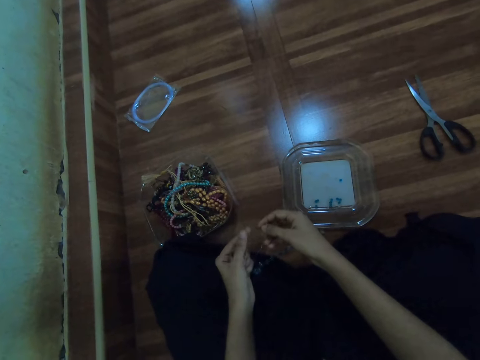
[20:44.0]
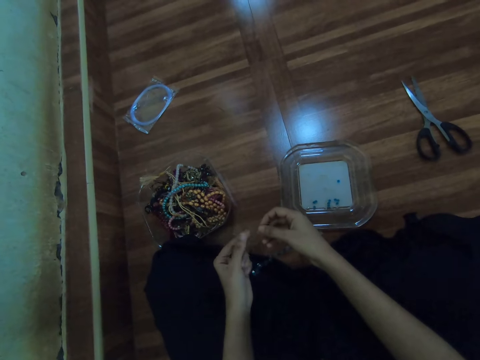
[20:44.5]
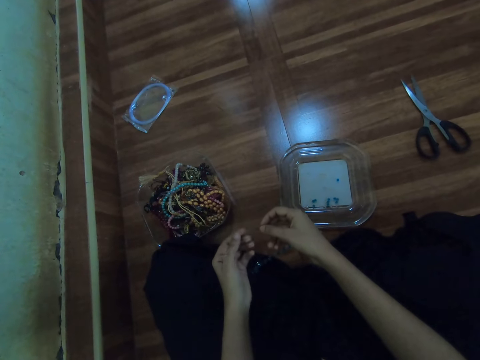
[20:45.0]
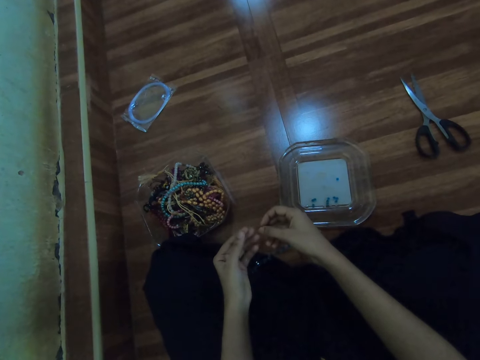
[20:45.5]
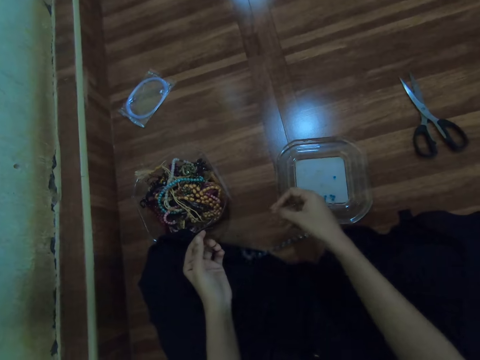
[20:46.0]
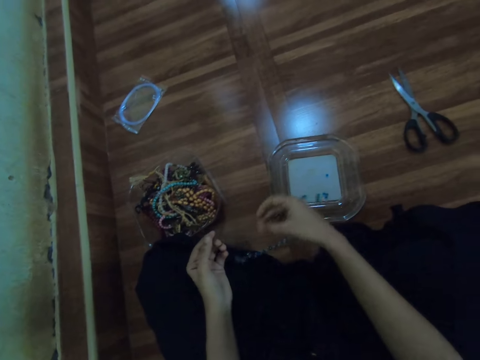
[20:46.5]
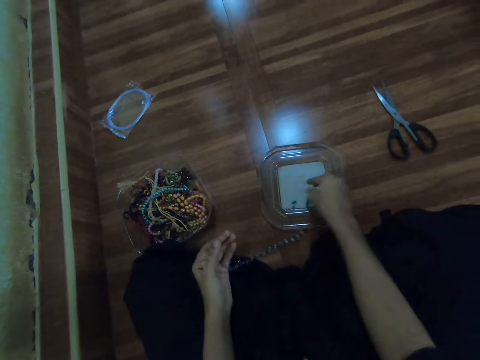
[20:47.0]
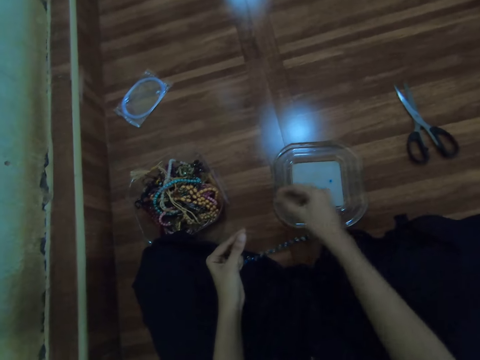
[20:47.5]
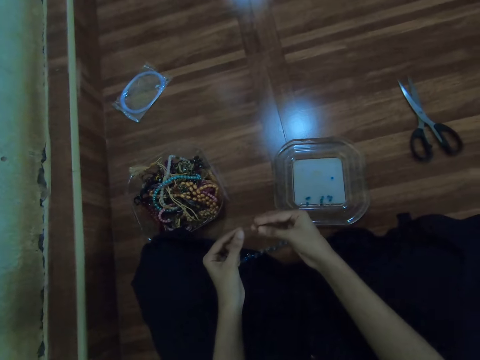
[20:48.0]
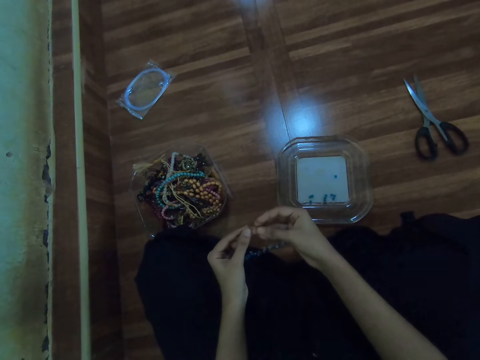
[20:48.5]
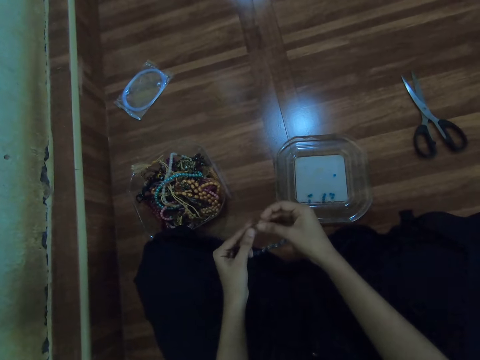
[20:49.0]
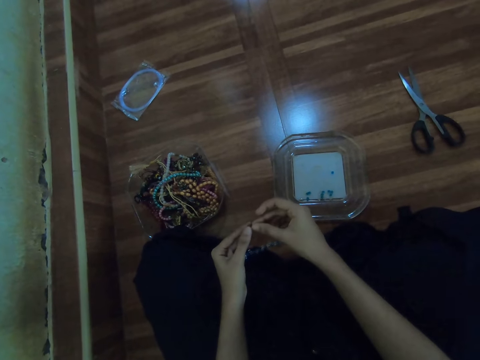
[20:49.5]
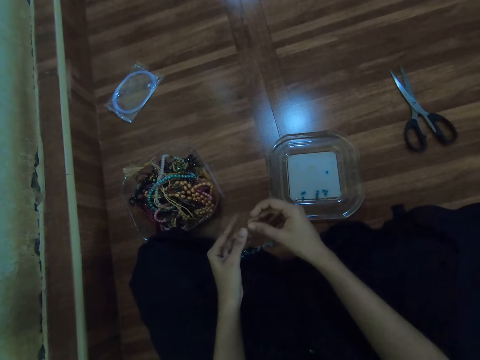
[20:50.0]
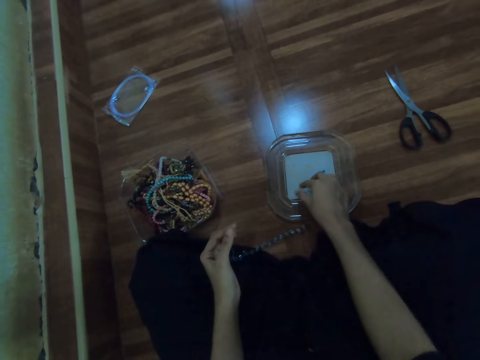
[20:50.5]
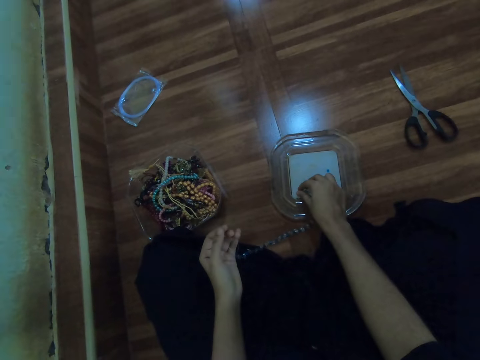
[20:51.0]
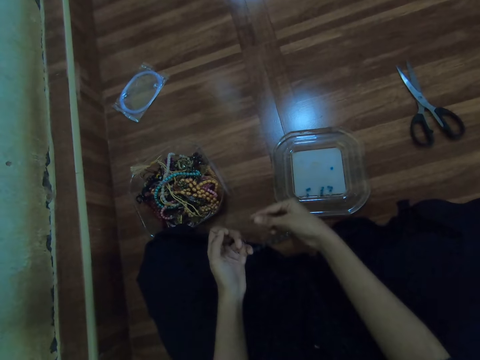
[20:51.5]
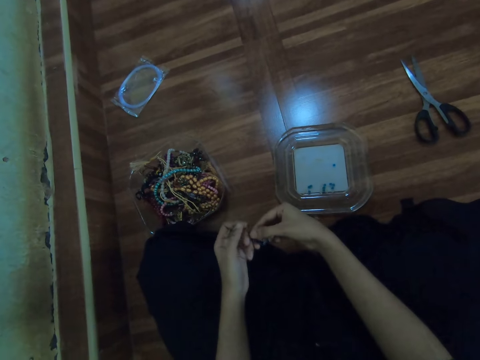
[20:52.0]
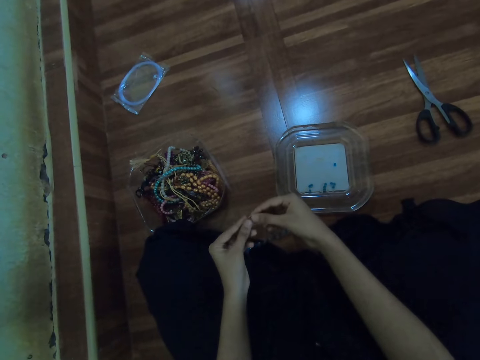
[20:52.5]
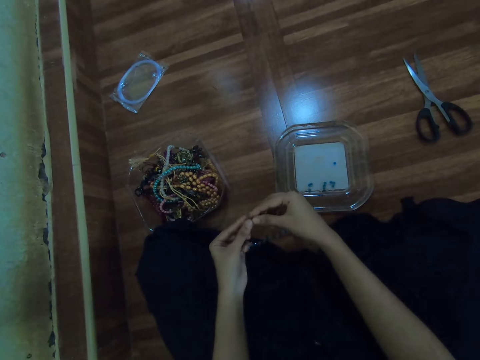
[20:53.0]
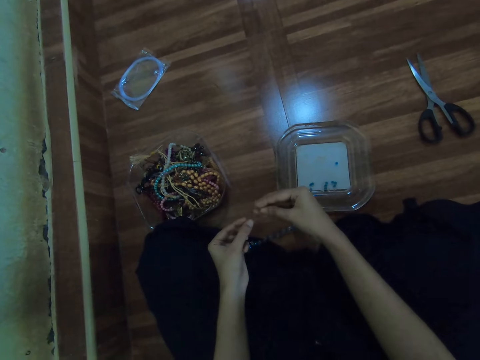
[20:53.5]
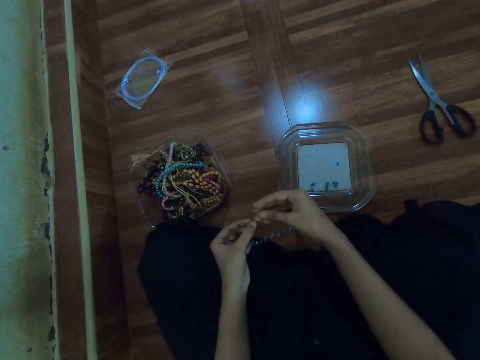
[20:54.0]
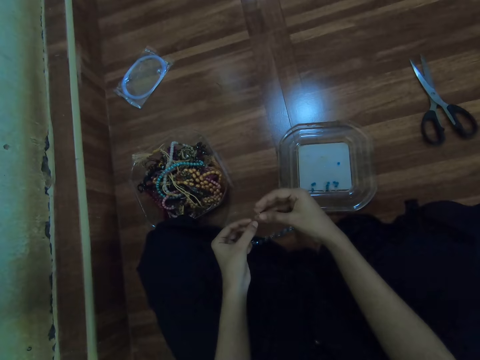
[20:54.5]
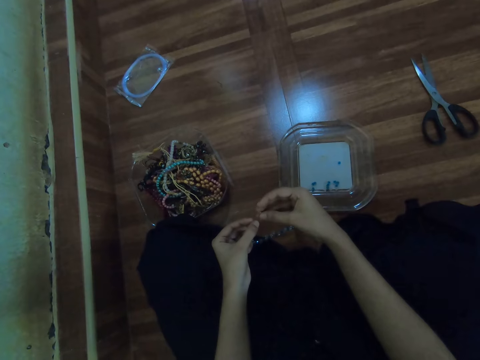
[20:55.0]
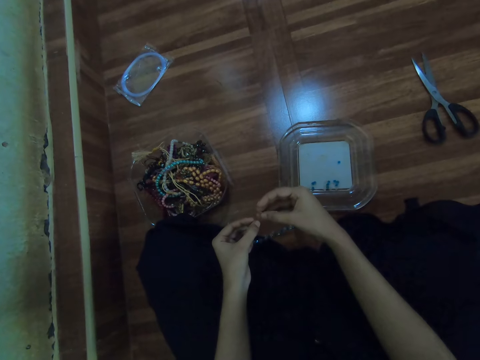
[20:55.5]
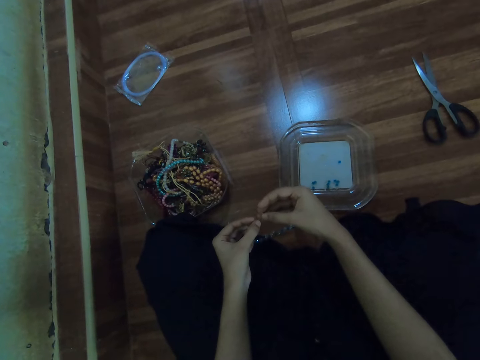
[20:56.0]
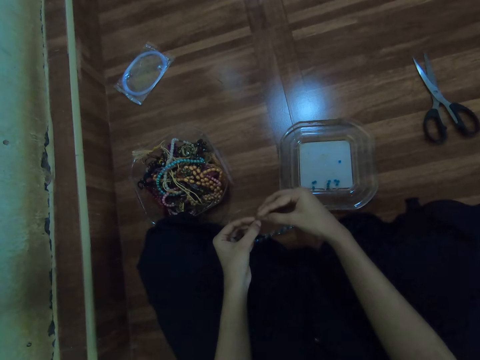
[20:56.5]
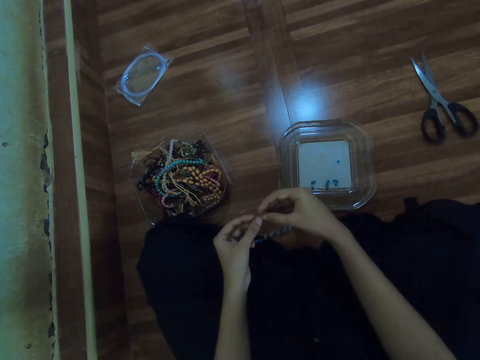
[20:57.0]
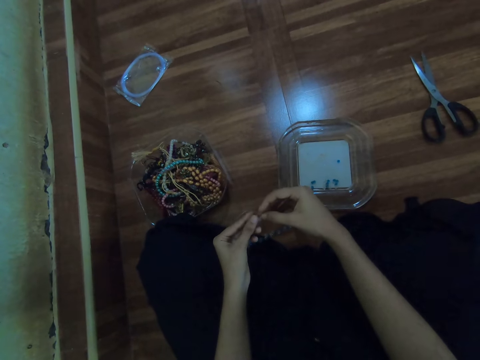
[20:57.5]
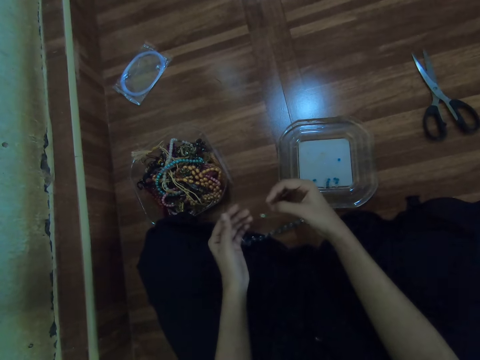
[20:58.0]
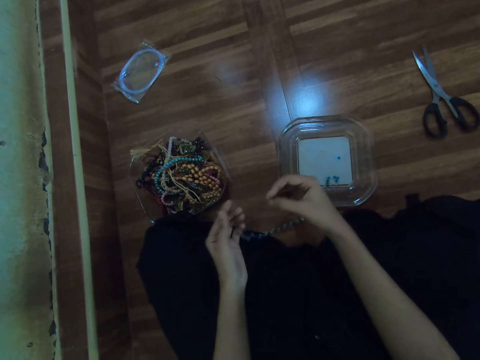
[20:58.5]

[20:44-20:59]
The camera wearer holds the fishing line with her left hand. She picks the bead in the container with her right hand. She inserts the bead in the fishing line with her right hand. She picks beads in the container with her right hand. She inserts beads in the fishing line with her right hand.

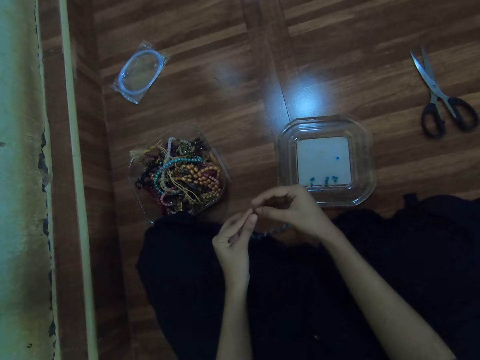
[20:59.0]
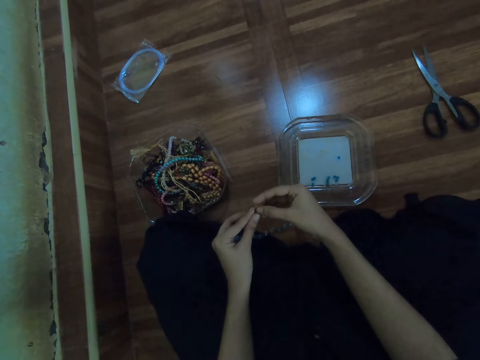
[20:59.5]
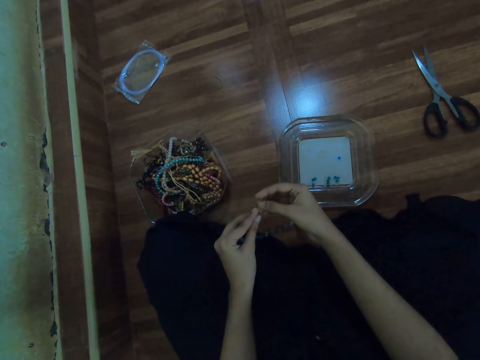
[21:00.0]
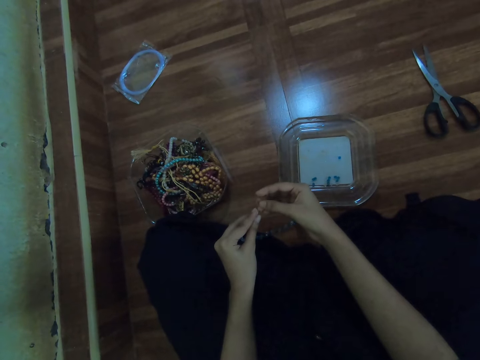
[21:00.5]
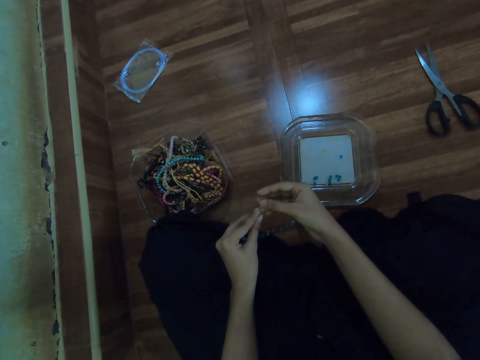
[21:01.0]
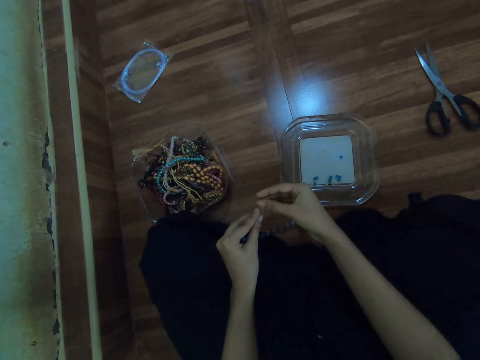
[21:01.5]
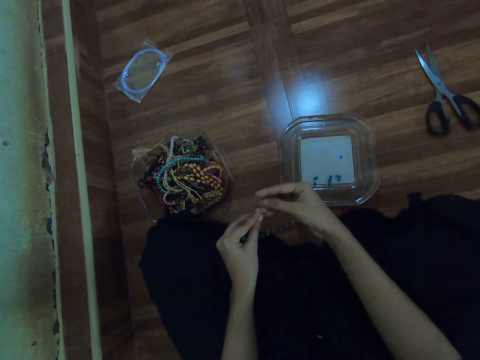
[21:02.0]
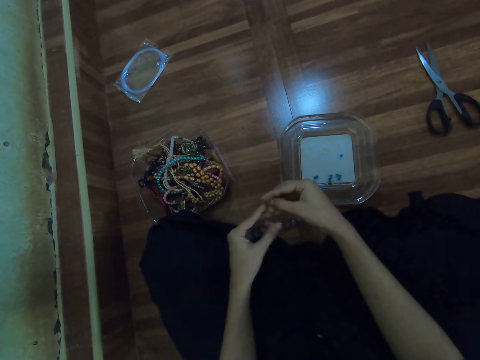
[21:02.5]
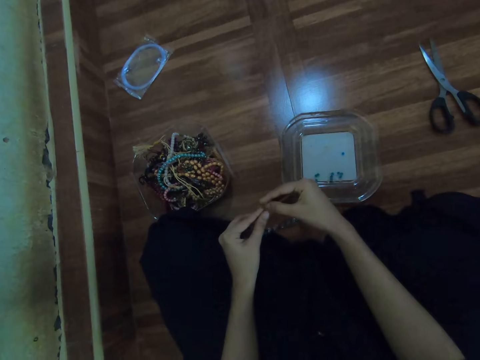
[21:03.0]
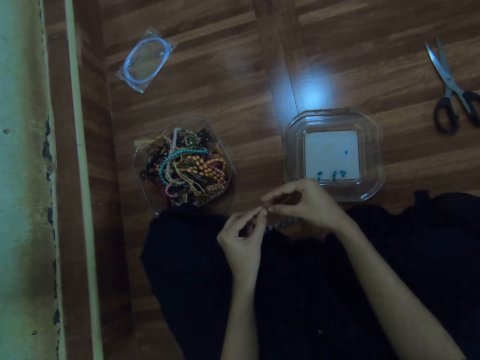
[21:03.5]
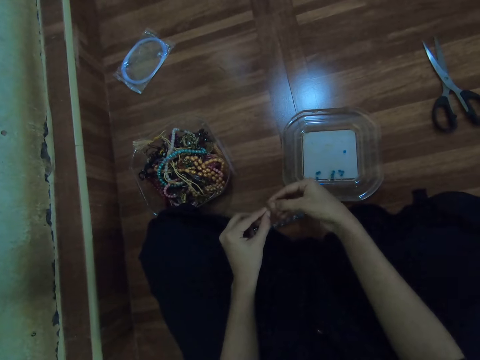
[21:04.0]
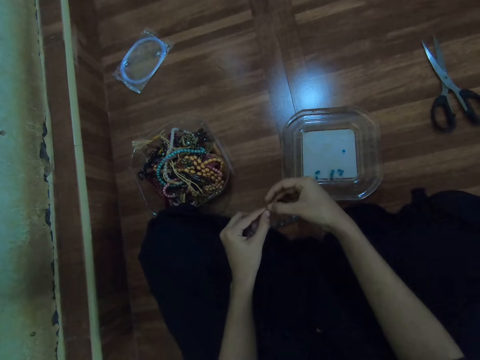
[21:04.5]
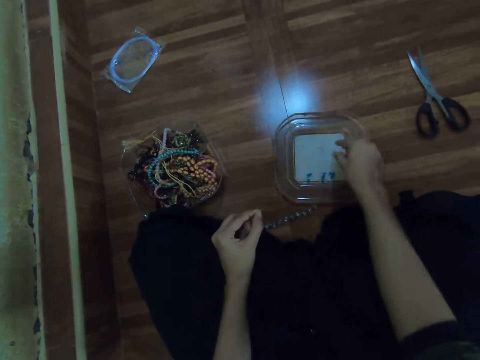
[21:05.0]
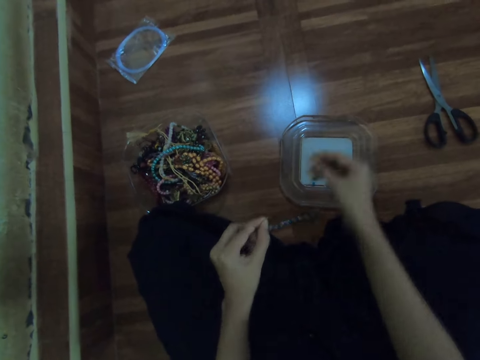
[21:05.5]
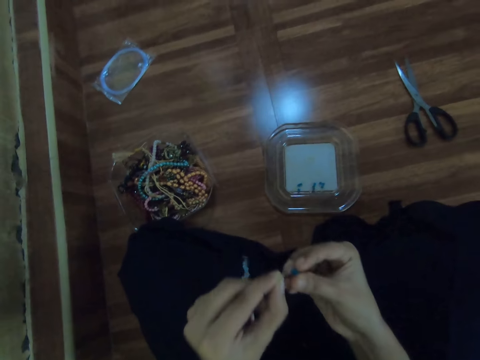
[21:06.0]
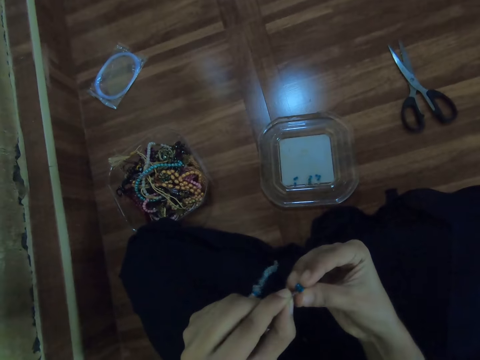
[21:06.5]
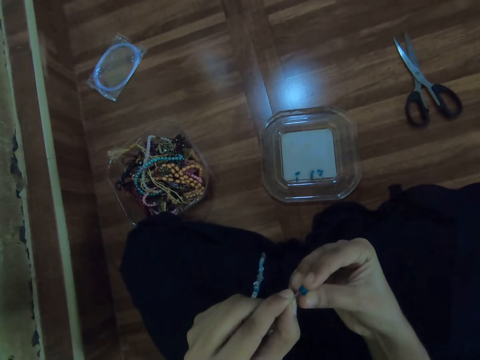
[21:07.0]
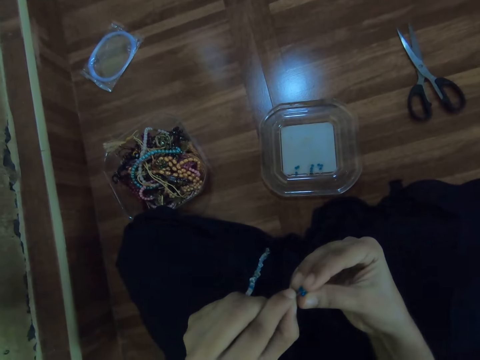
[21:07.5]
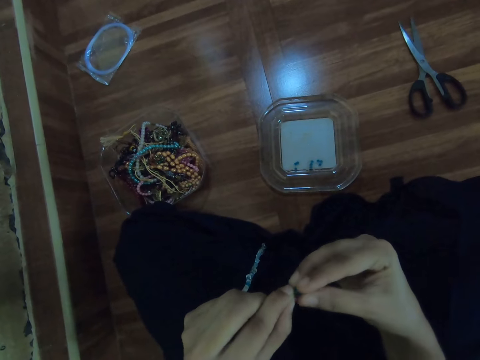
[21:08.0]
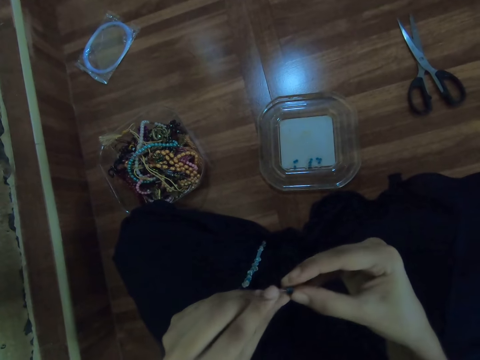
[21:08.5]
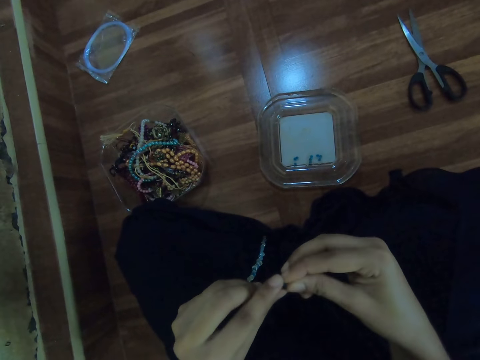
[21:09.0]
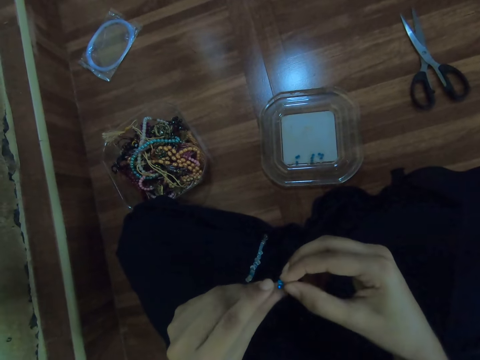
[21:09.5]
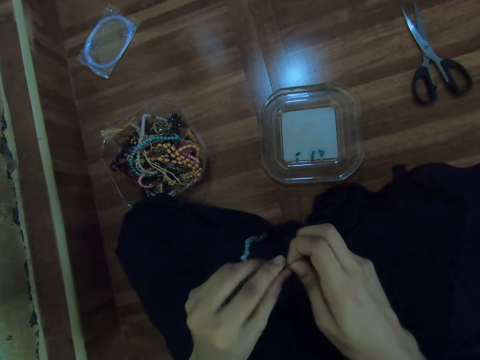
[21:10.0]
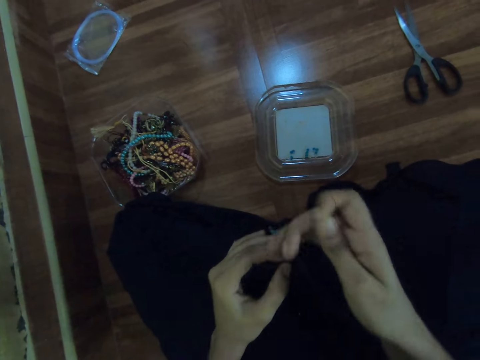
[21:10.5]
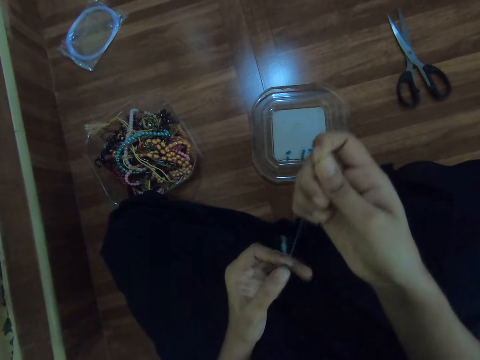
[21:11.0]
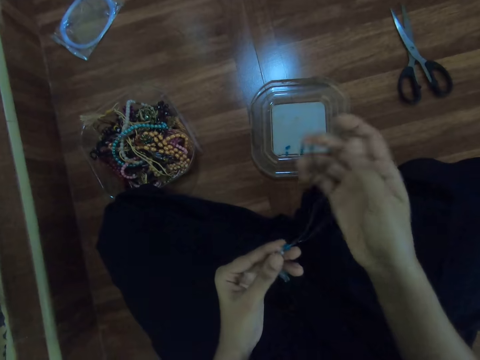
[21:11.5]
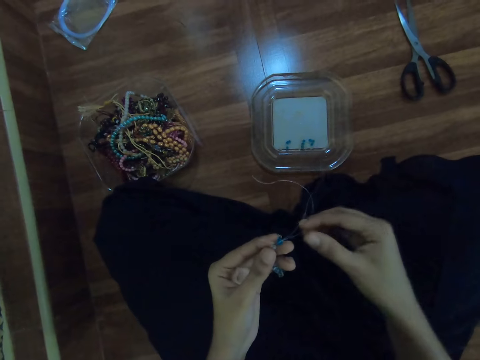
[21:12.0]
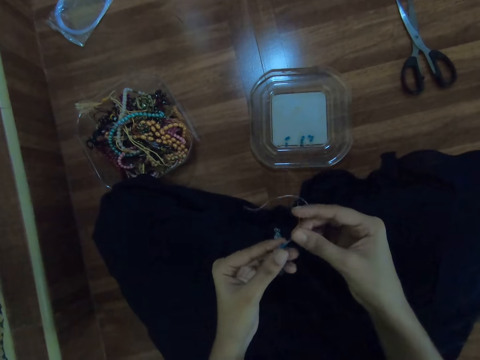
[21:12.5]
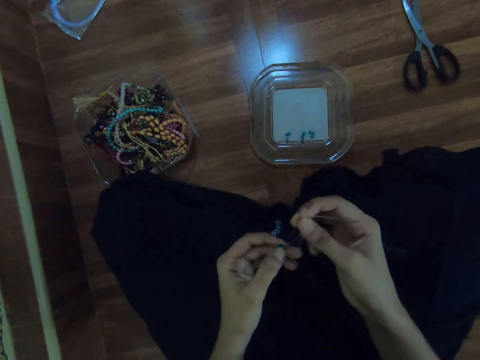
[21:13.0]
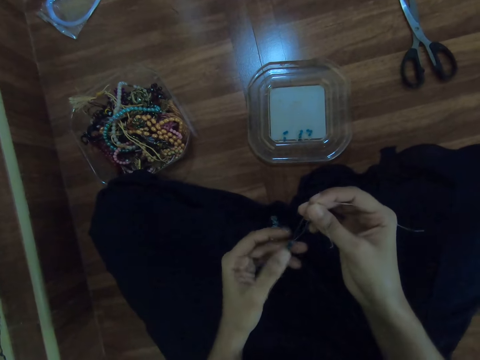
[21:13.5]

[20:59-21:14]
The camera wearer picks the bead in the container with her right hand. She inserts the bead in the fishing line with her right hand. She pulls the fishing line in her left hand with her right hand.
